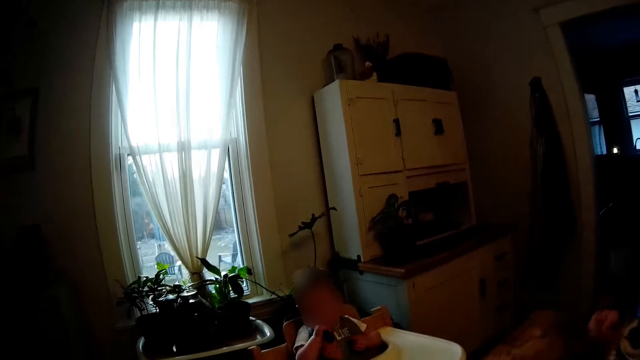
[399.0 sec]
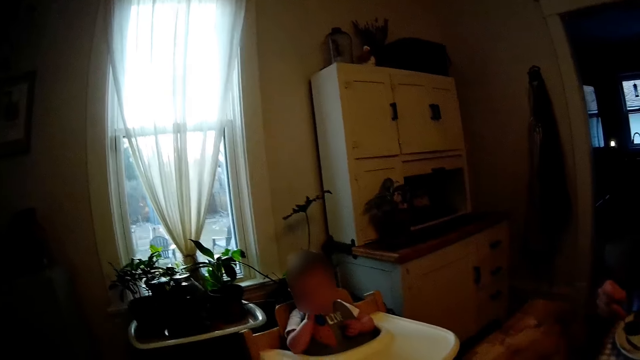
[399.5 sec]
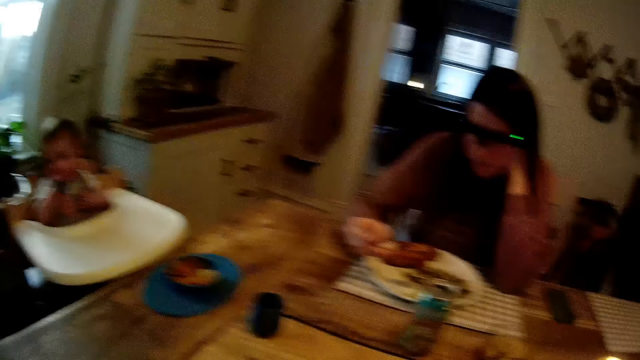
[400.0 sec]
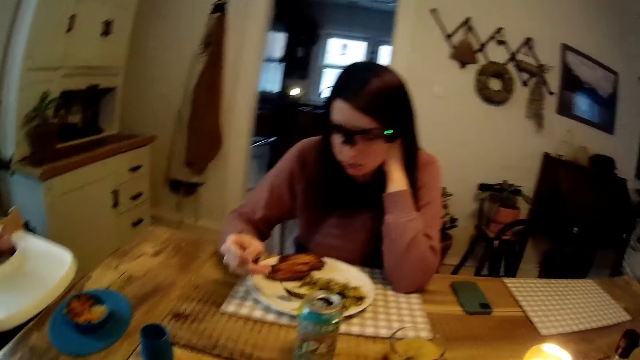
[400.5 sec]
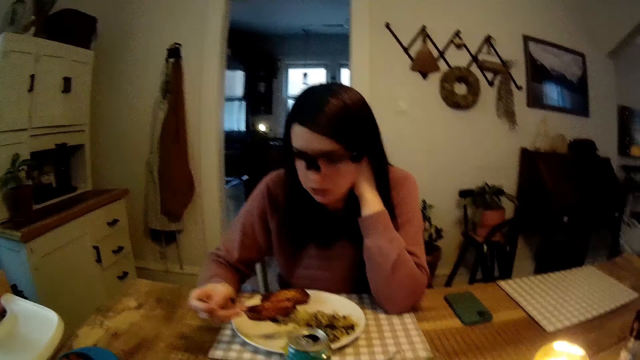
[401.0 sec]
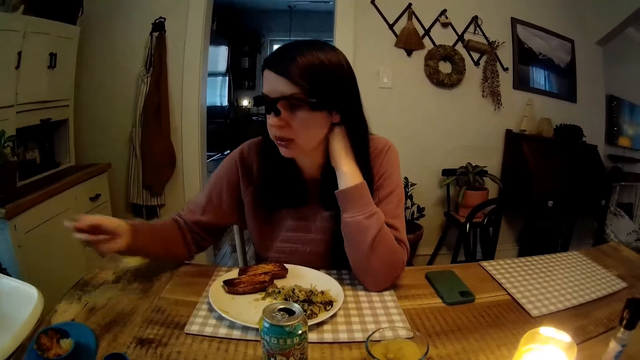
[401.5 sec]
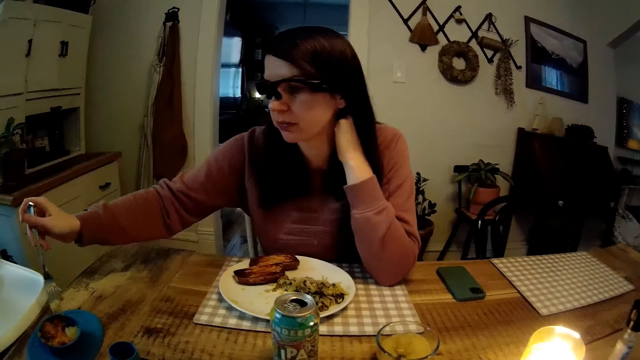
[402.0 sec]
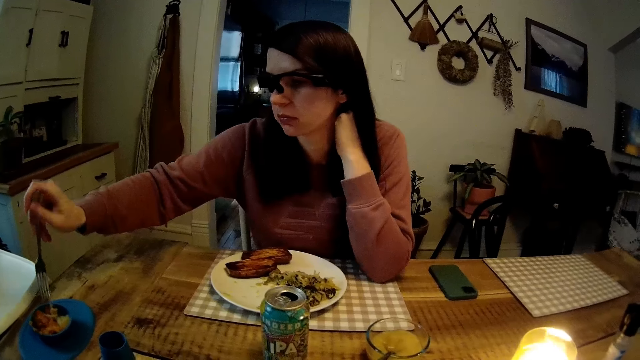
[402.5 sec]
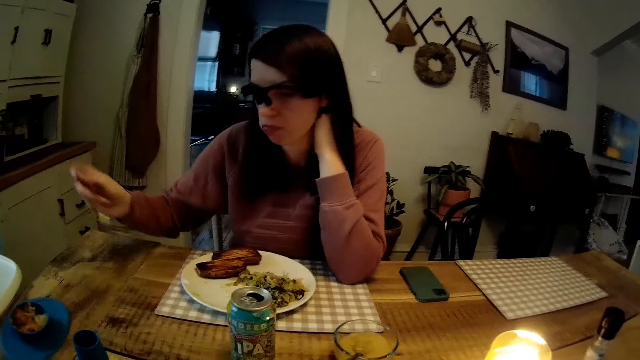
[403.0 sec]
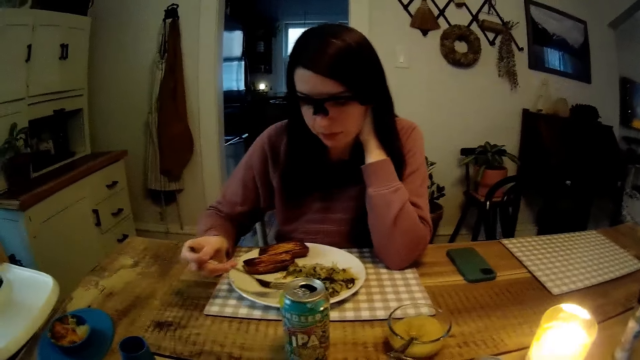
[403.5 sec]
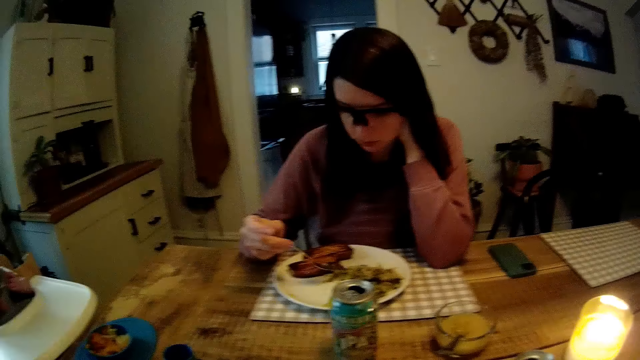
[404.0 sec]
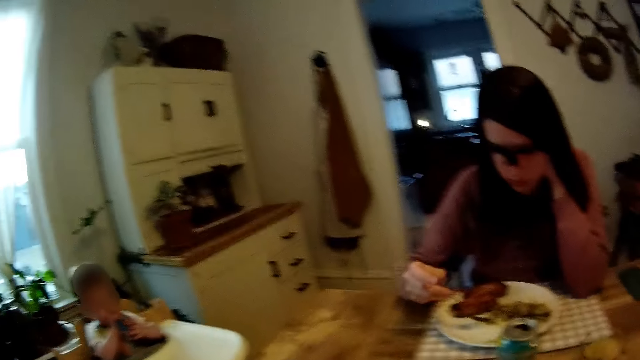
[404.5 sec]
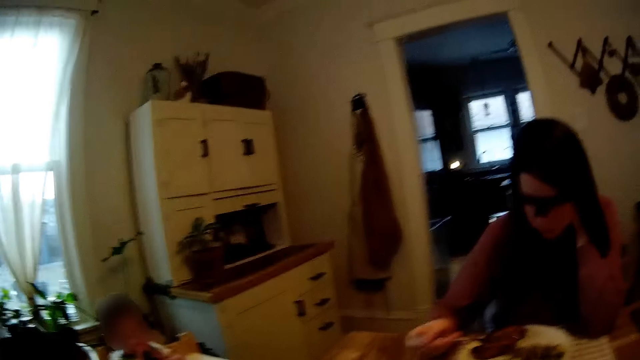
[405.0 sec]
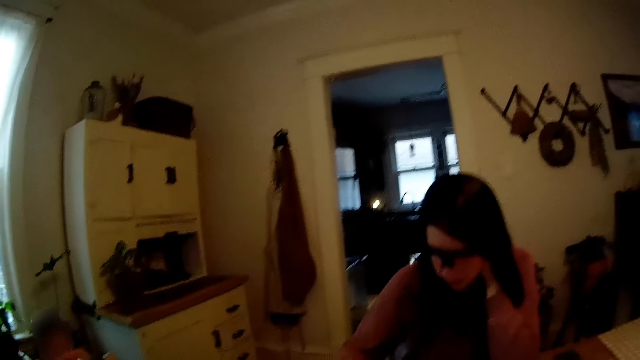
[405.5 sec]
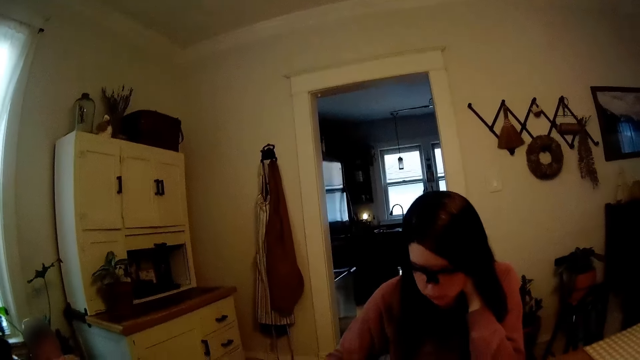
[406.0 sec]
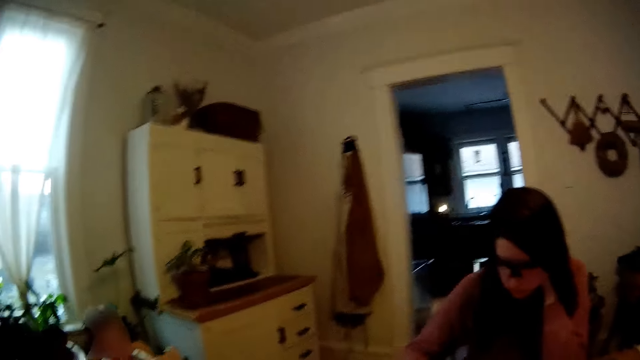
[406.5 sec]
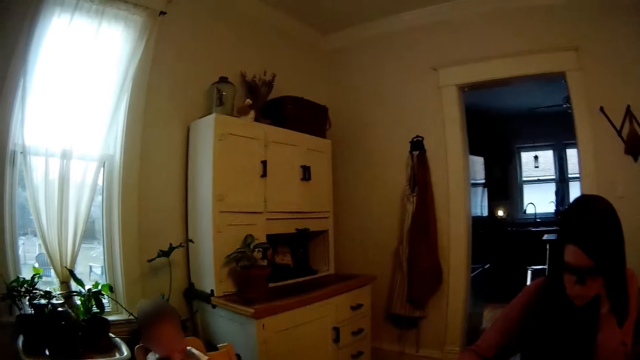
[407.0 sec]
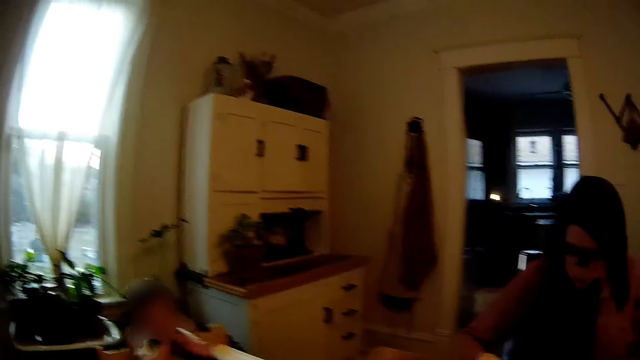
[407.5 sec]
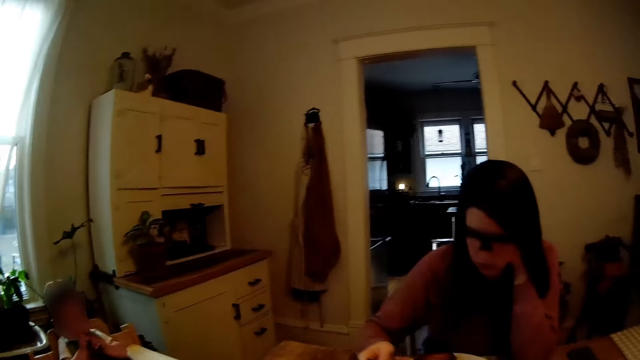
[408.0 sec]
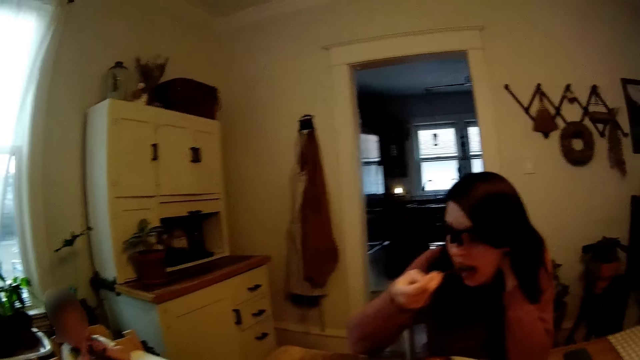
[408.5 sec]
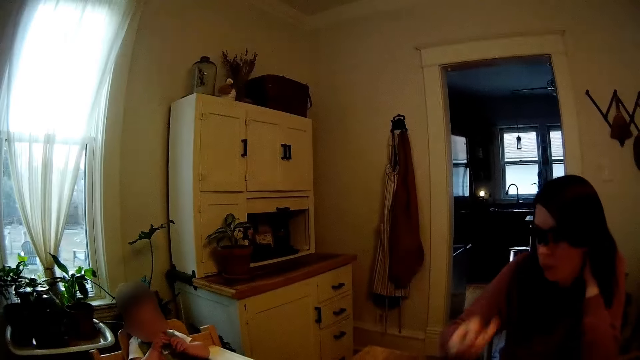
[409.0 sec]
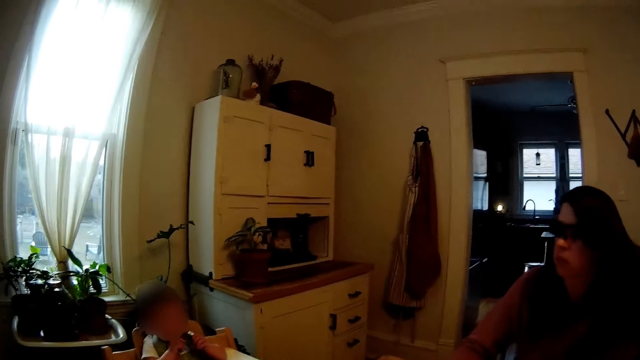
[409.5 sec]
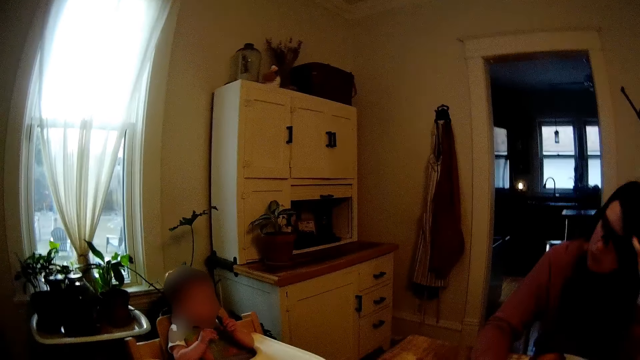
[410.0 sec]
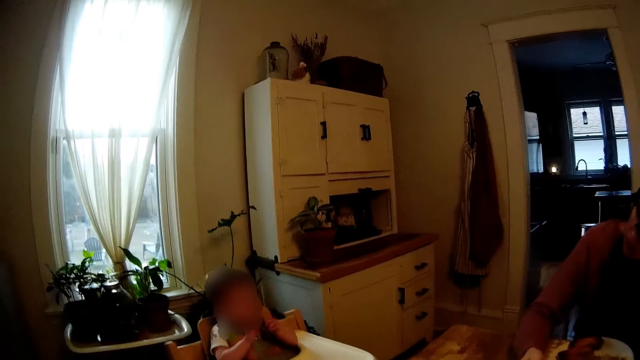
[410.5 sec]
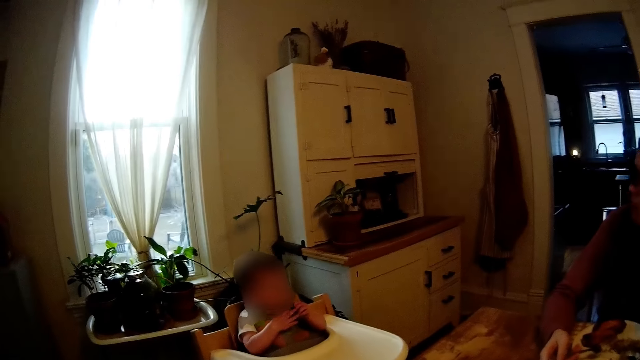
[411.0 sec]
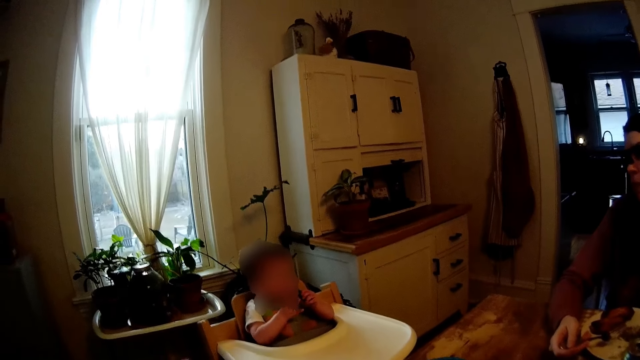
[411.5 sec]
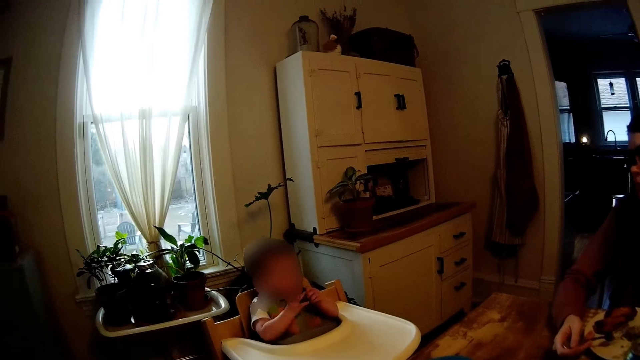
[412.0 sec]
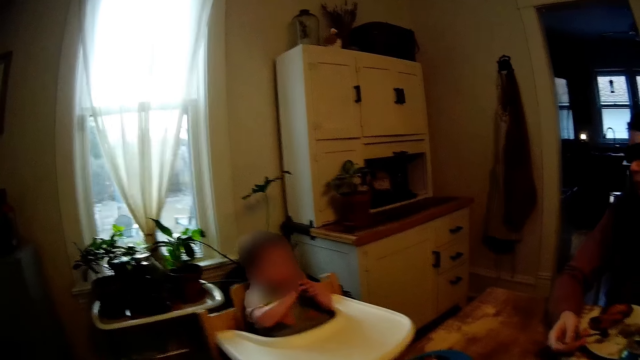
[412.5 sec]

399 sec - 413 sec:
The woman eats with a fork. The woman puts food in the plate of food for the child with the fork in her right hand. The camera wearer puts the food in the baby's plate. The woman eats with the fork. The woman converses with the camera wearer. The woman eats vegetables from the plate with the fork in her right hand.

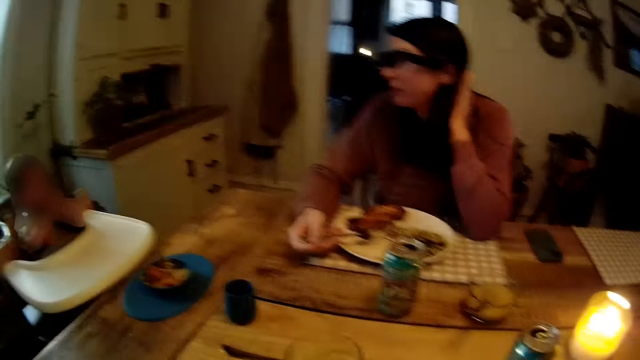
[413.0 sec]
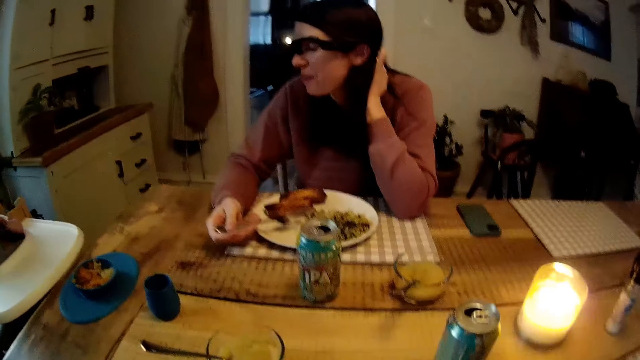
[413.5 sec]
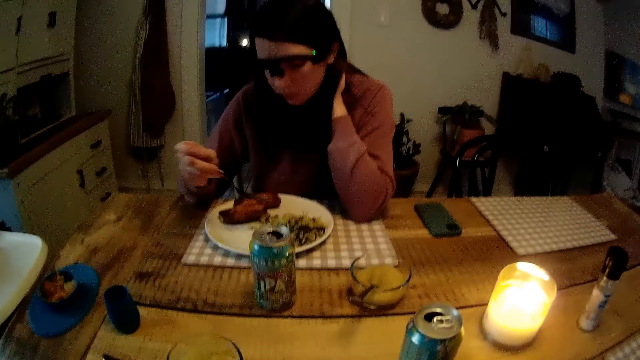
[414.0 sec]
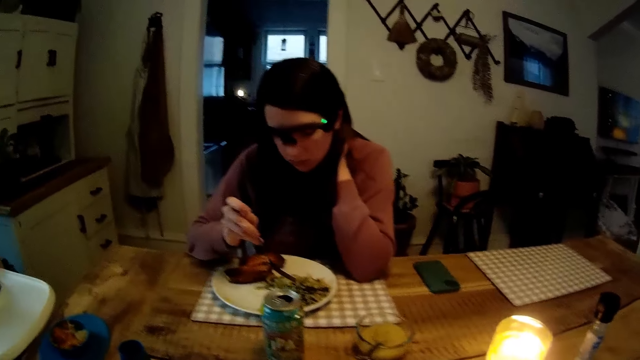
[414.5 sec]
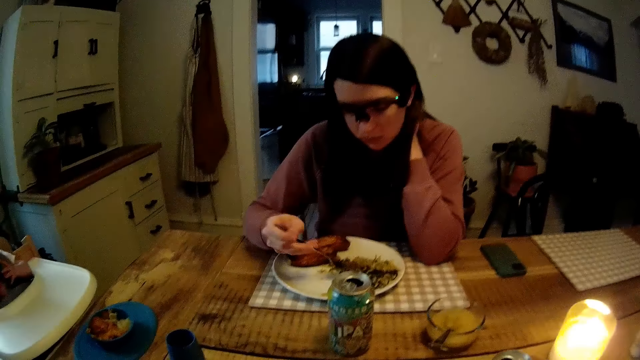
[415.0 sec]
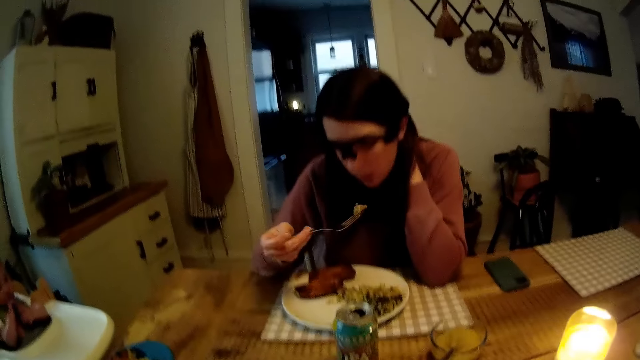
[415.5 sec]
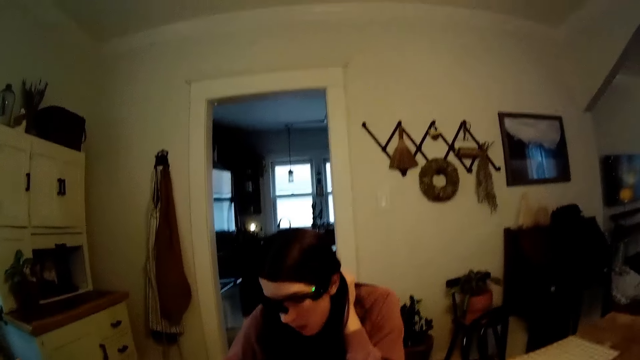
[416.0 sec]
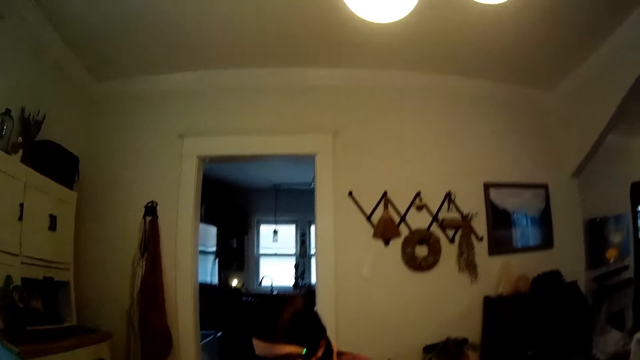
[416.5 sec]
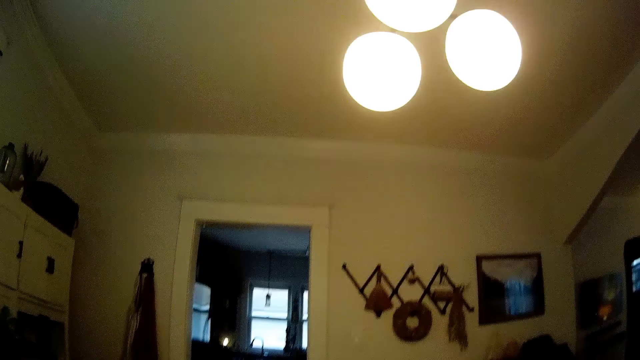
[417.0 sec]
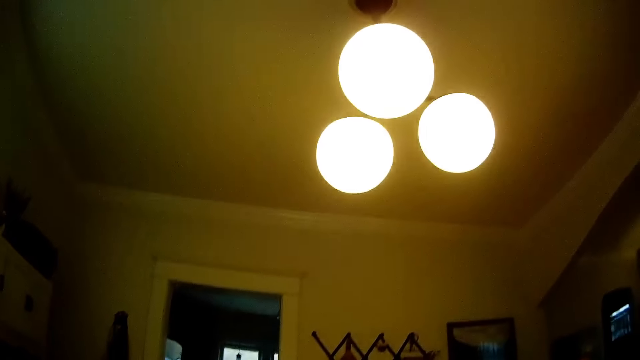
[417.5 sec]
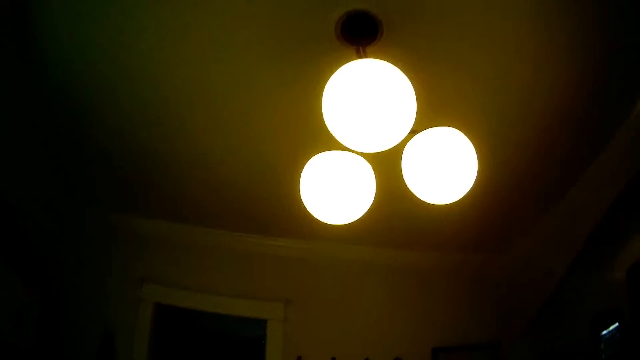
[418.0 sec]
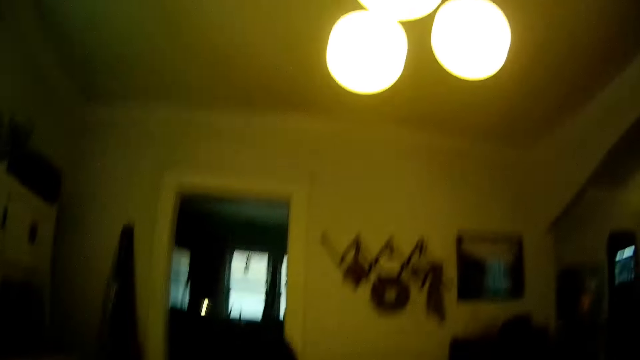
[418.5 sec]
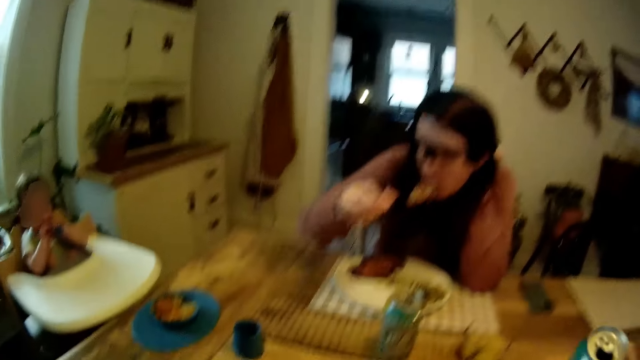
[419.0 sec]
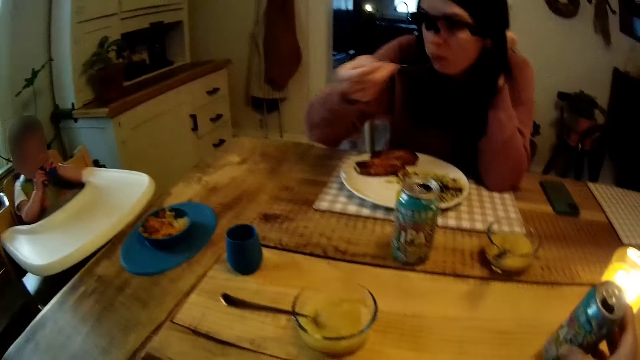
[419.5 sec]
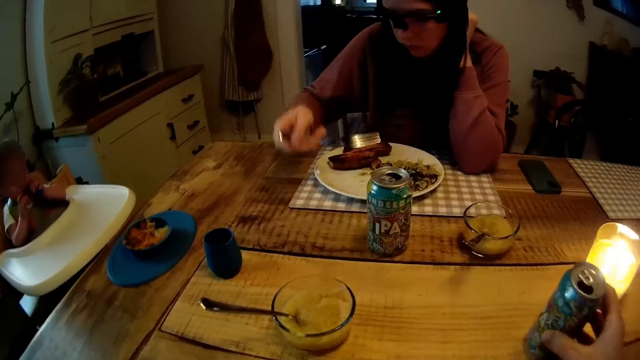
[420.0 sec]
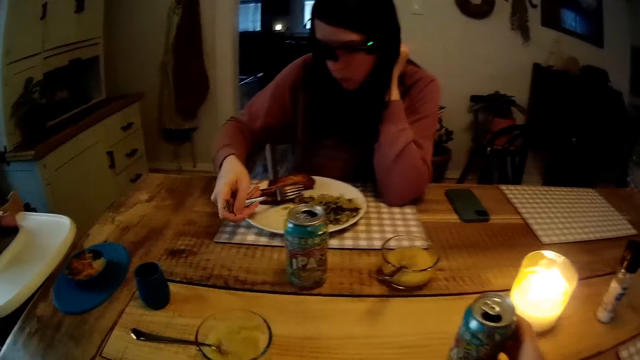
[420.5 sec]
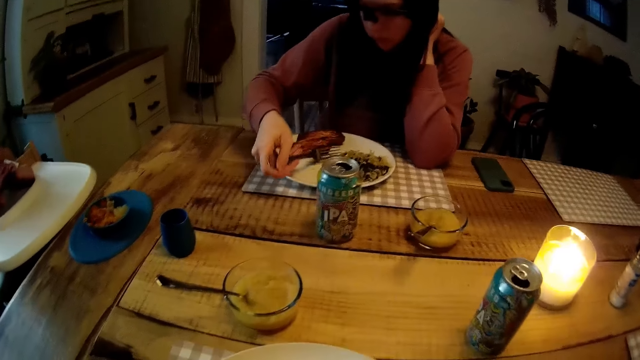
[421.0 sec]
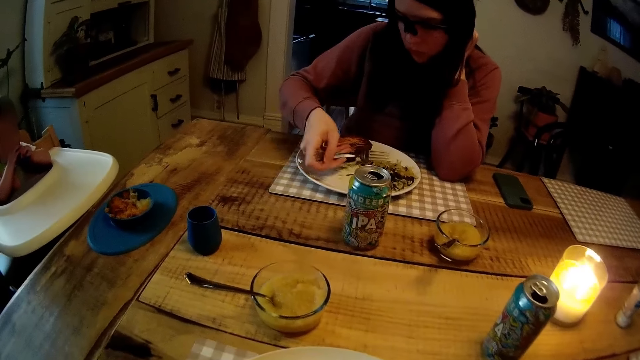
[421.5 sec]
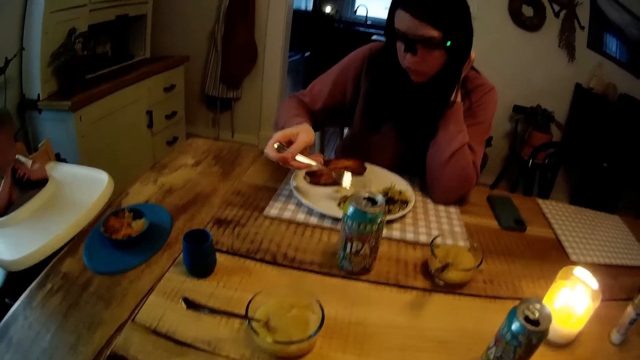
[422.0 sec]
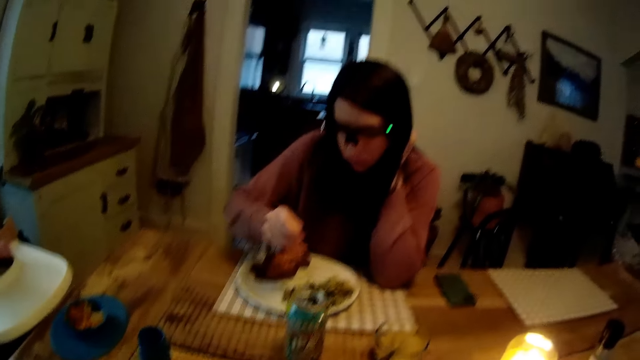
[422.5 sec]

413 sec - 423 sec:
The camera wearer stares at the wall. The woman eats with a fork. The camera wearer drops a can of drink on the dining table with his right hand.
